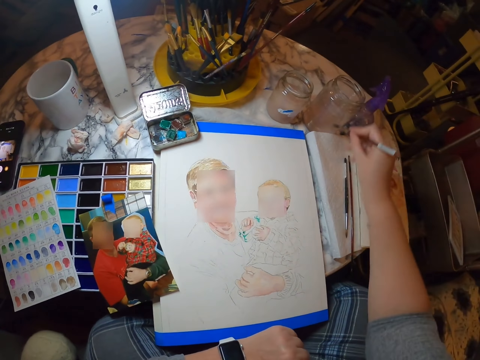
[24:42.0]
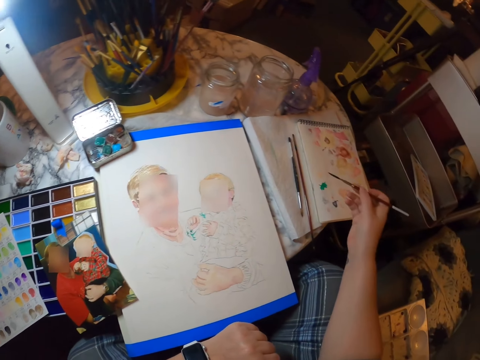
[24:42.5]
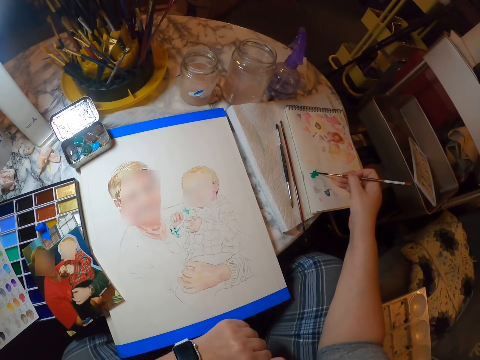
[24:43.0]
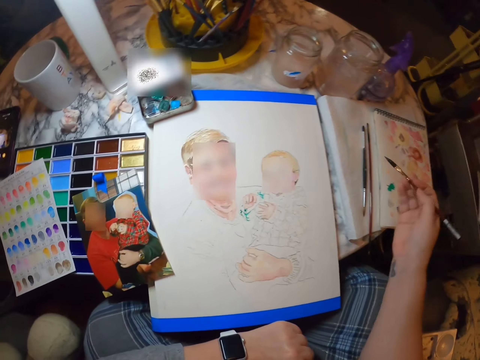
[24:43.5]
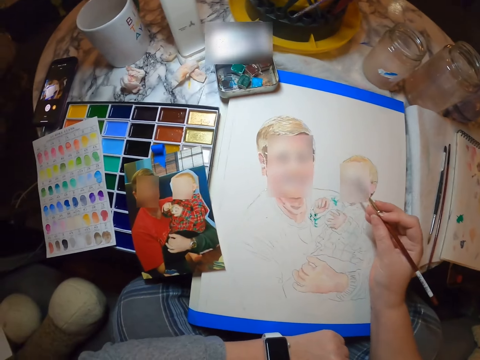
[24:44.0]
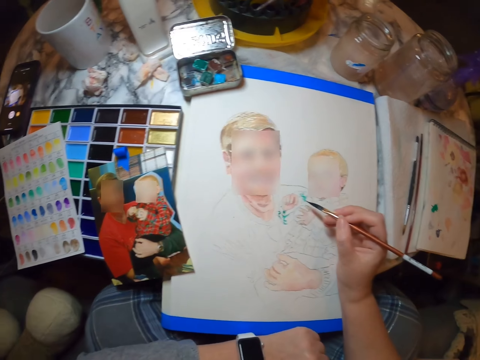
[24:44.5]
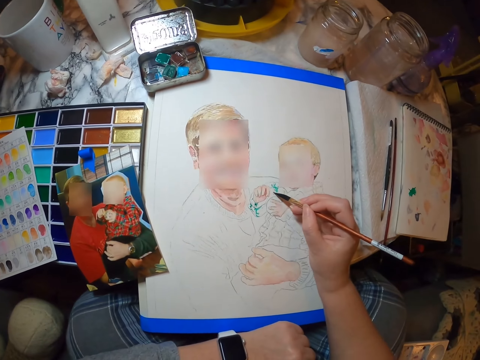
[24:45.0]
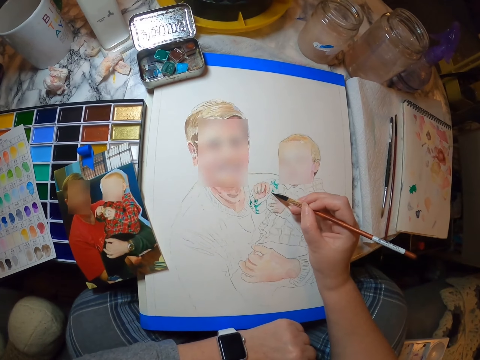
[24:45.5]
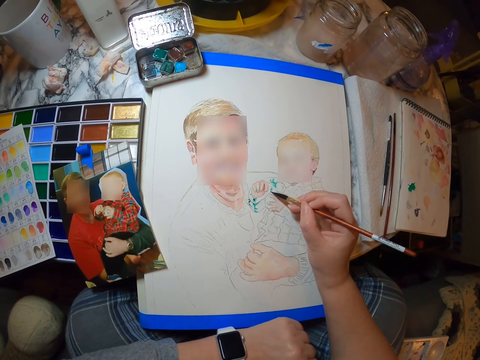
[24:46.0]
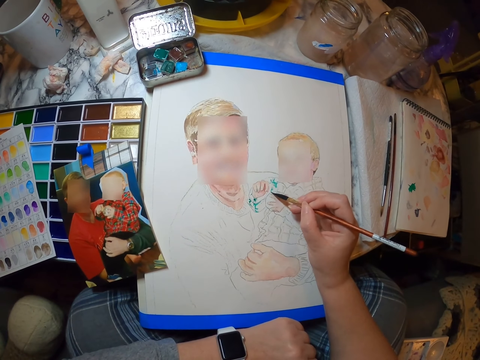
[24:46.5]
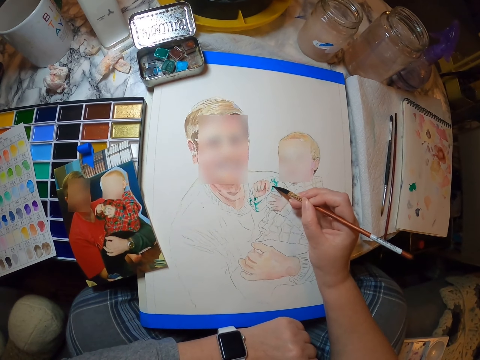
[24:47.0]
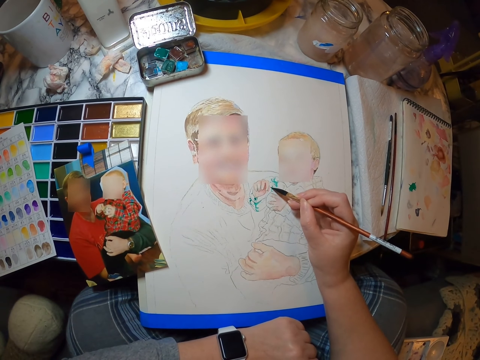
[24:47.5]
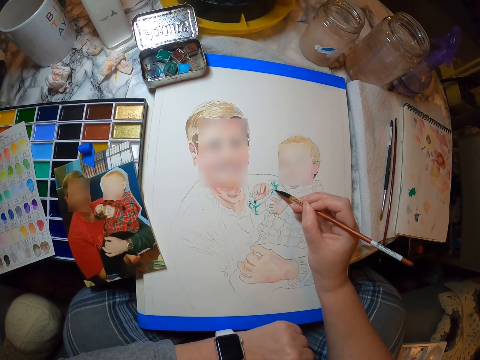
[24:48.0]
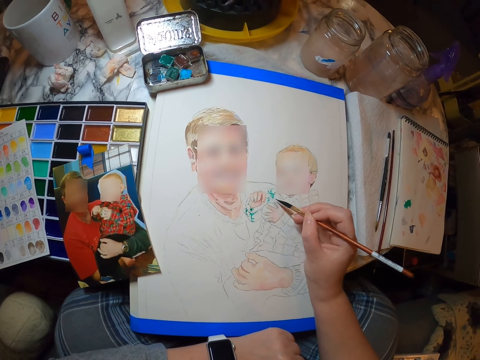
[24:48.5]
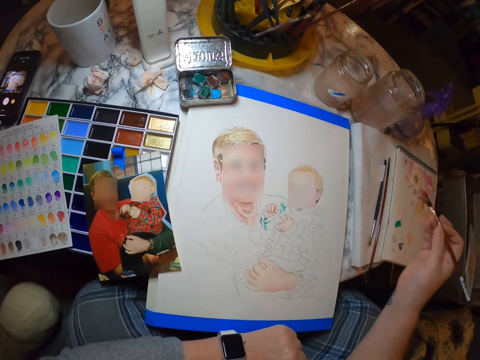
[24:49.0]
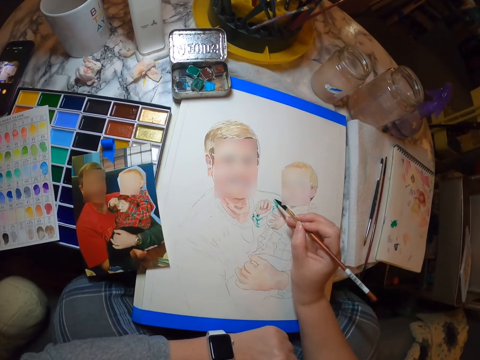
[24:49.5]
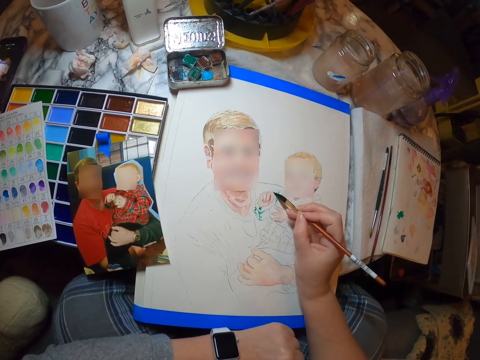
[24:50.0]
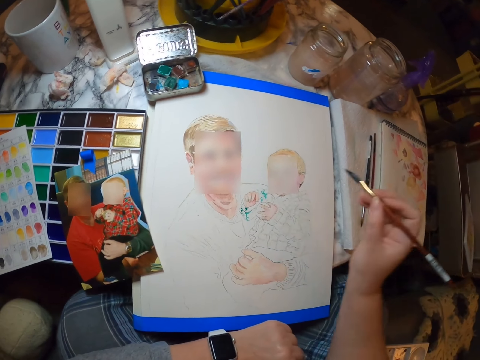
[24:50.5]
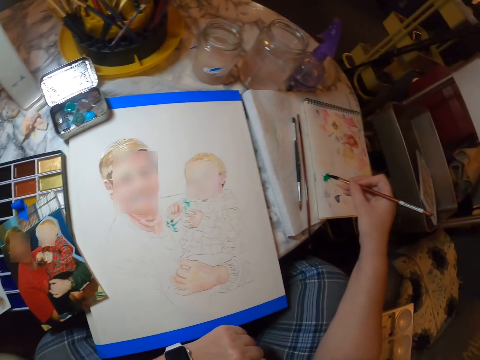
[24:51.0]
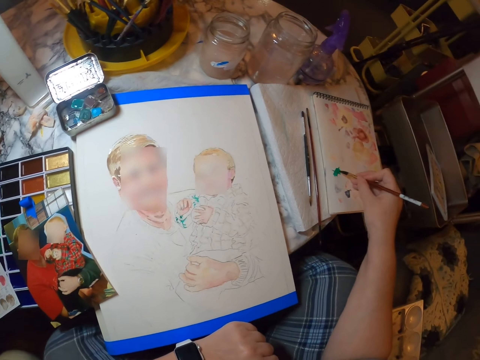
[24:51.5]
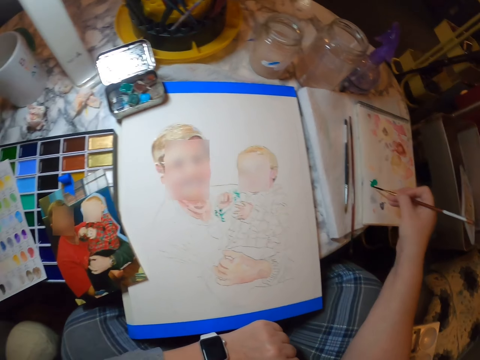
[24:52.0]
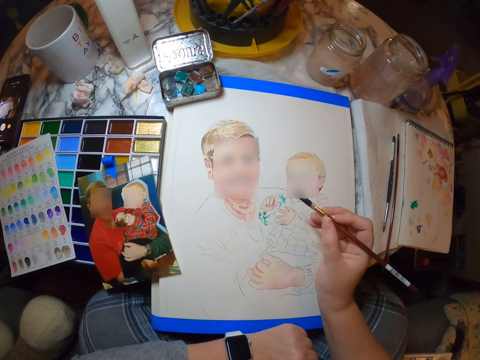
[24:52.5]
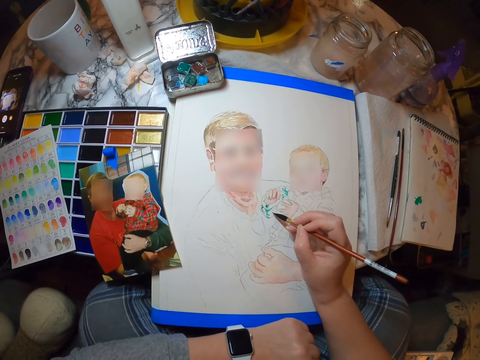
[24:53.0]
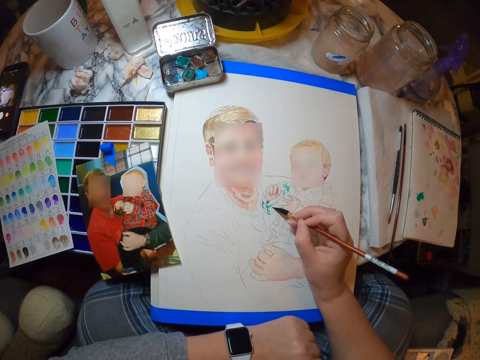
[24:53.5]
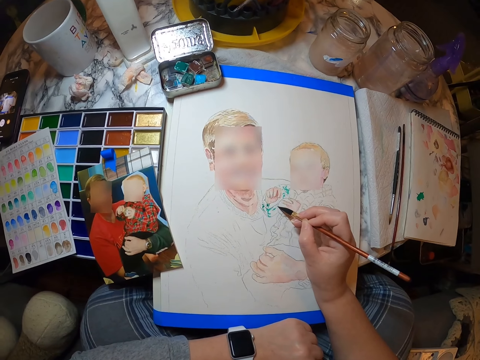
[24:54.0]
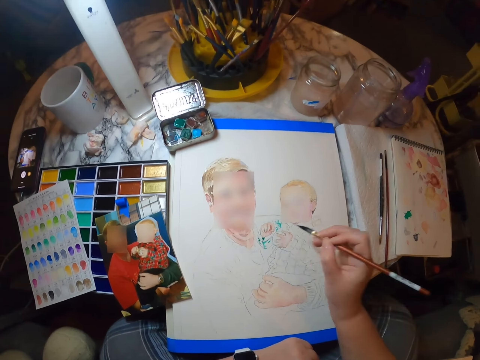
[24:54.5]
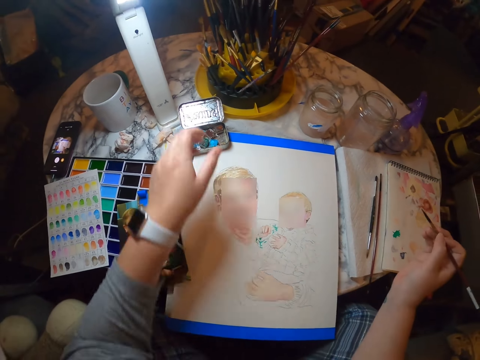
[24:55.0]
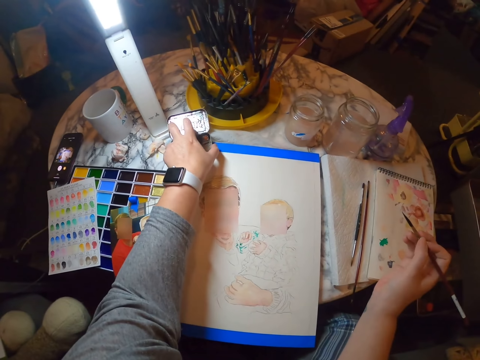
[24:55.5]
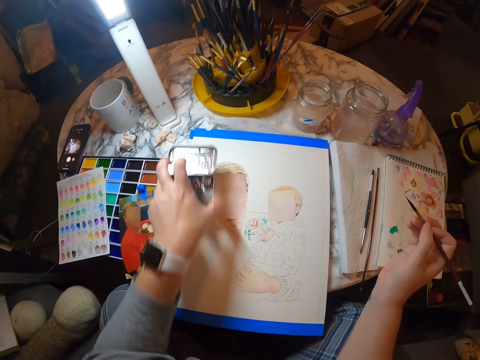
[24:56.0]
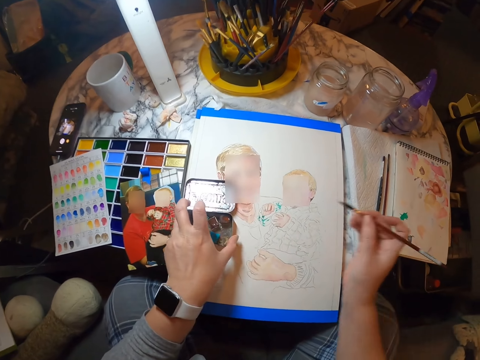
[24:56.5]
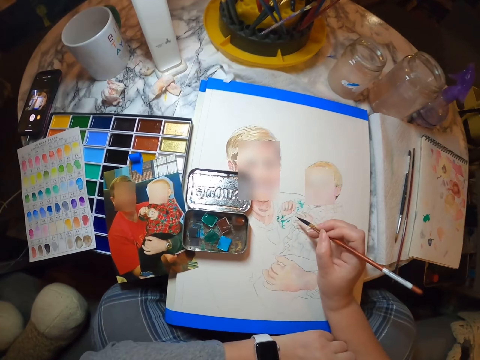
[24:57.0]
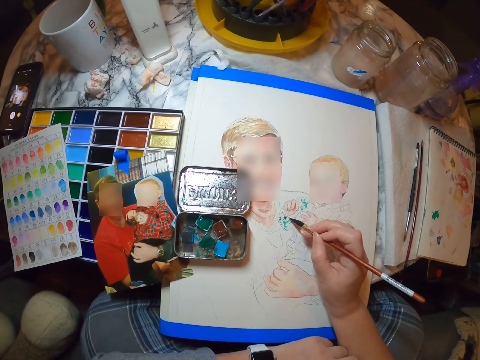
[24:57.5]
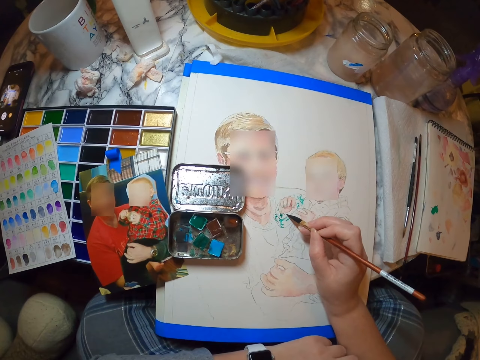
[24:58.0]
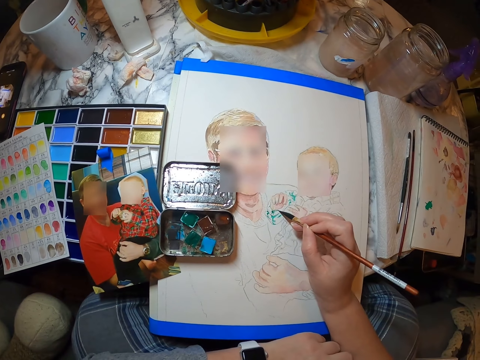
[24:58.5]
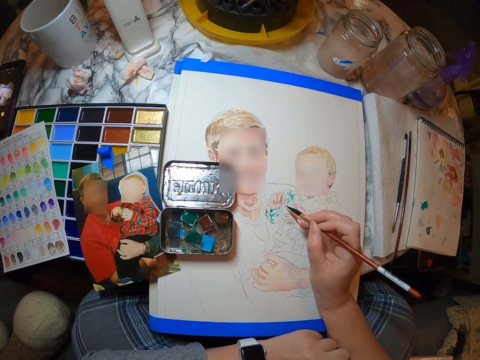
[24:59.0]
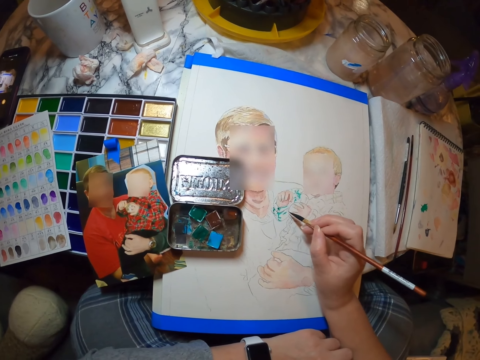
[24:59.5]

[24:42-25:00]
The camera wearer dips the painting brush in the tin with water. They brush a paintbrush on the drawing book. They paint the portrait with the painting brush. They brush the paintbrush on the drawing book. They paint a picture. They pick up a box of paint, put the box of paint on top of the paper and paint the portrait with the painting brush.

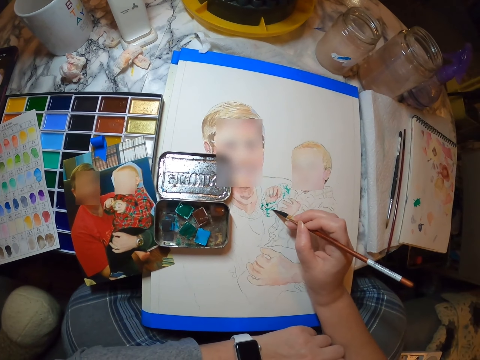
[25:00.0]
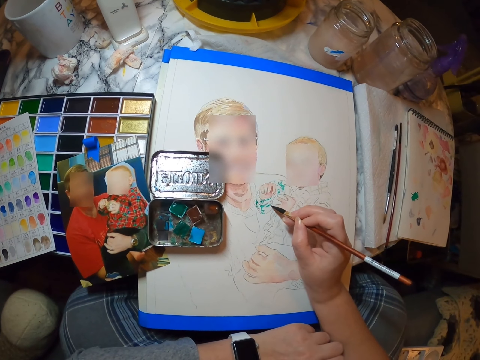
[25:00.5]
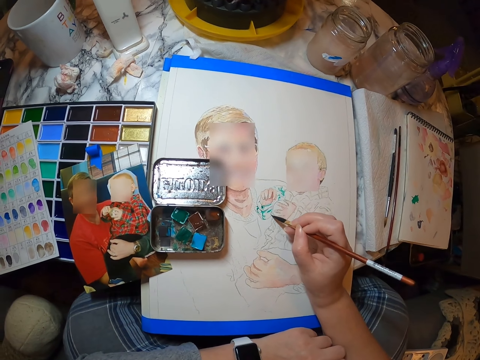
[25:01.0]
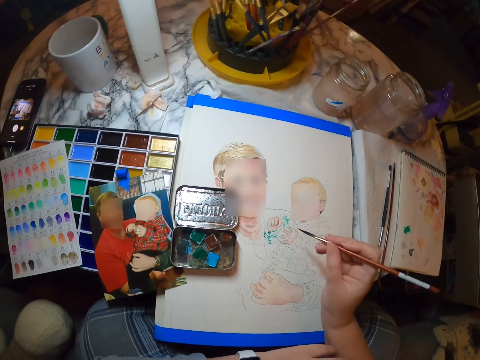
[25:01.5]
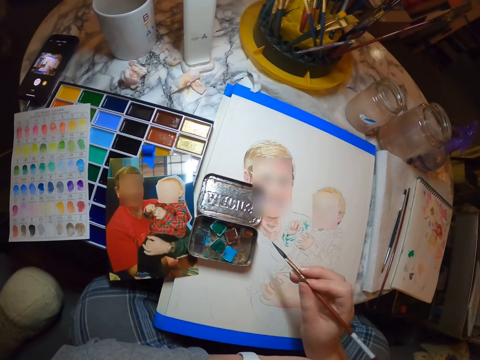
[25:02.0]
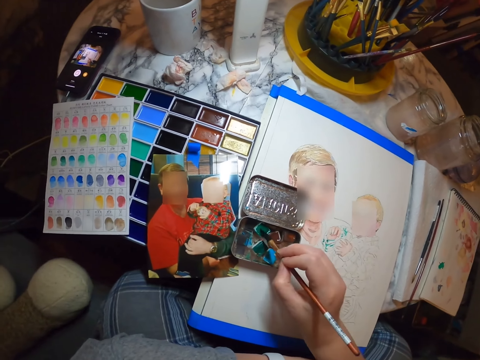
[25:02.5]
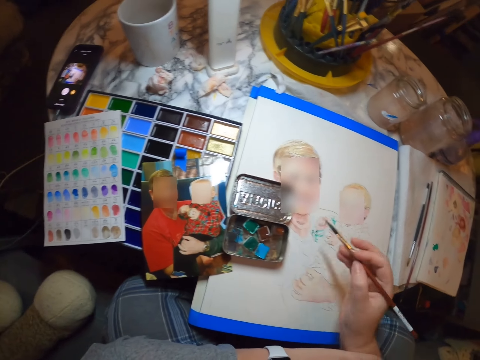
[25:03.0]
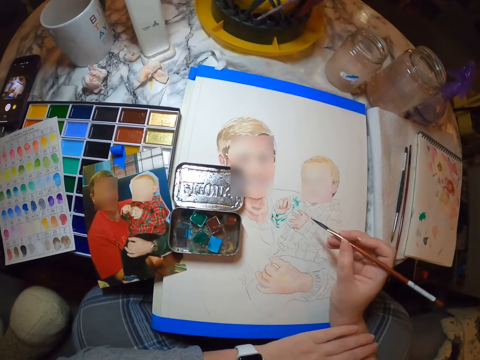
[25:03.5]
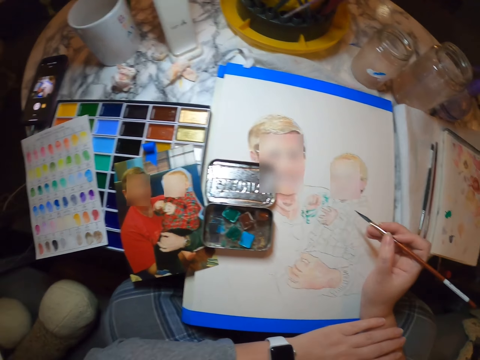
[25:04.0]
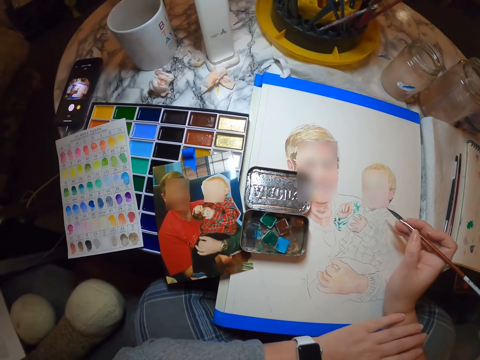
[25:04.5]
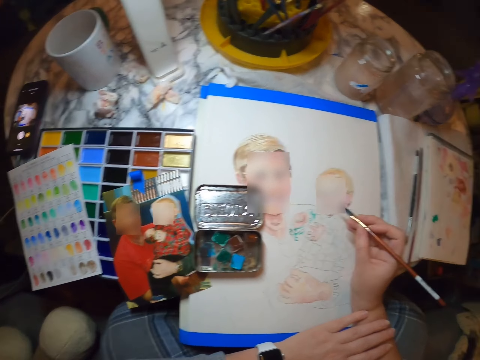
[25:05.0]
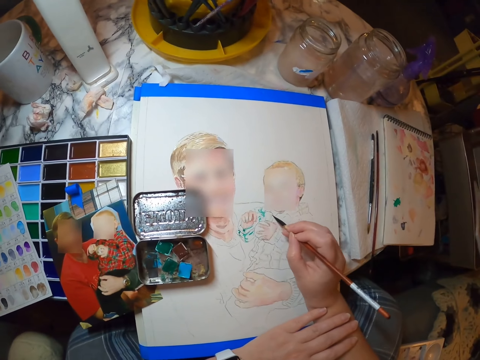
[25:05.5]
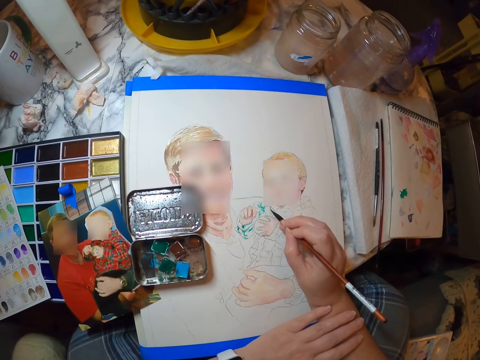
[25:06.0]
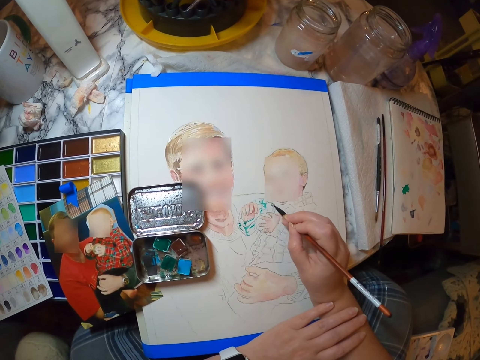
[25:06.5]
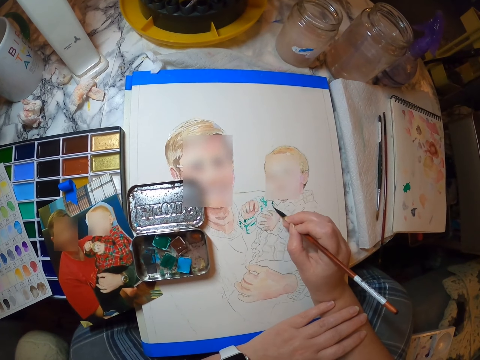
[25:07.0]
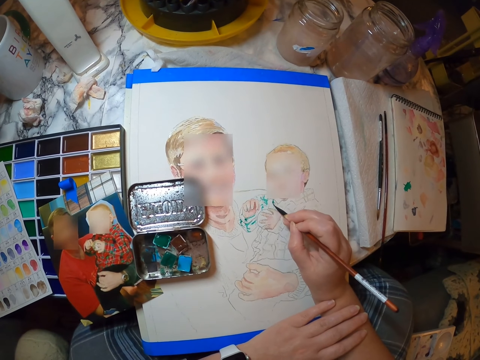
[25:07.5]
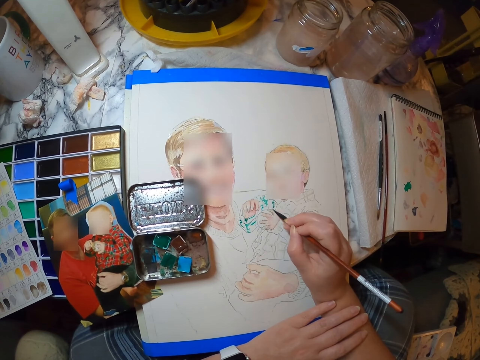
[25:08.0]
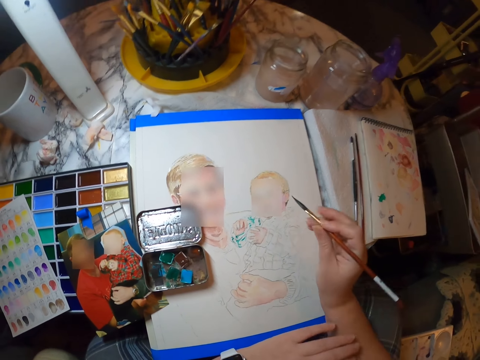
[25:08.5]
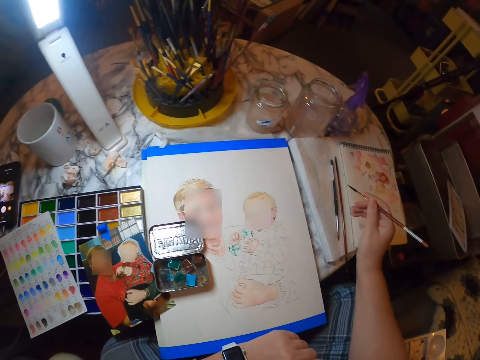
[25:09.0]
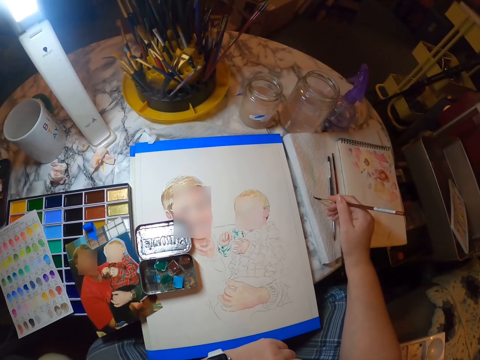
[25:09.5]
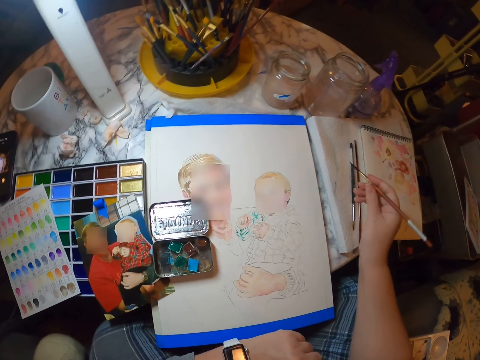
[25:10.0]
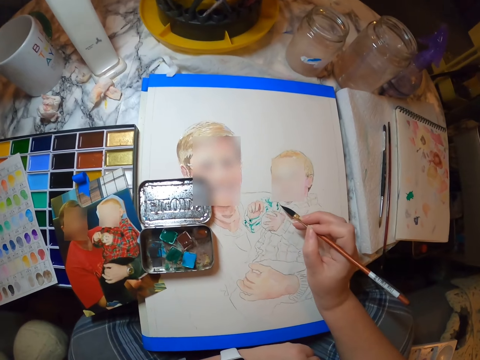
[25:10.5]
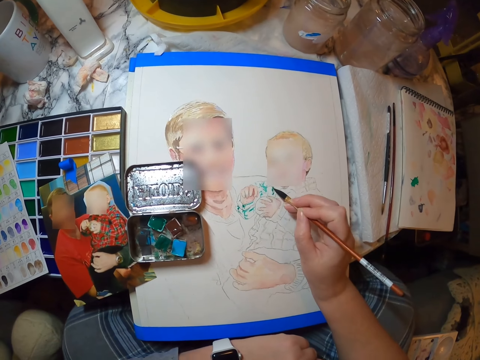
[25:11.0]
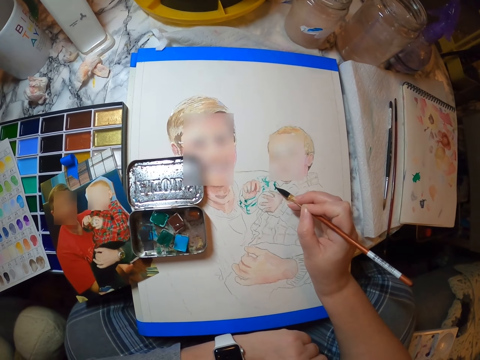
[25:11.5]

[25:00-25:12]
The camera wearer dips a paintbrush in the paint palette. They paint a picture. They brush the paintbrush on the paper.
